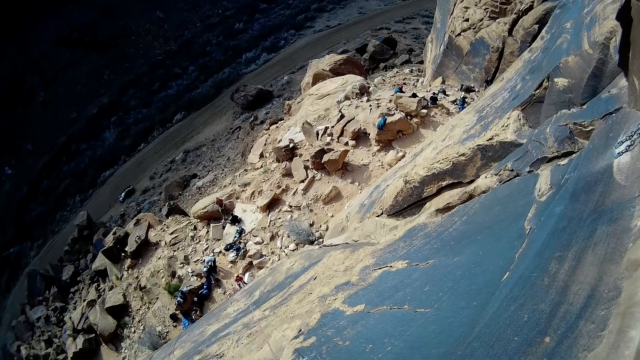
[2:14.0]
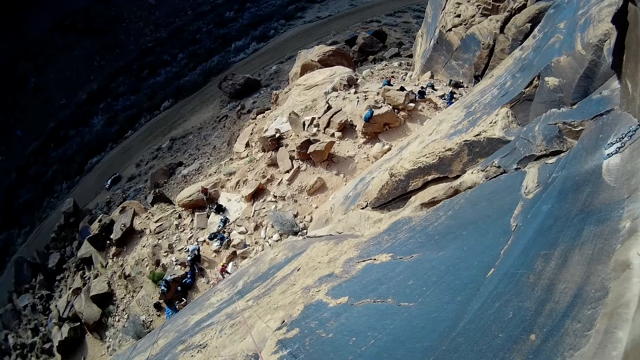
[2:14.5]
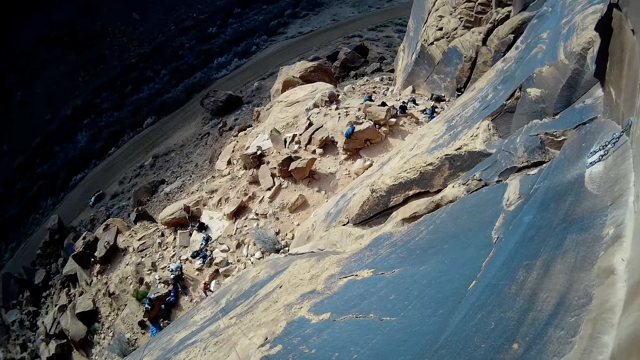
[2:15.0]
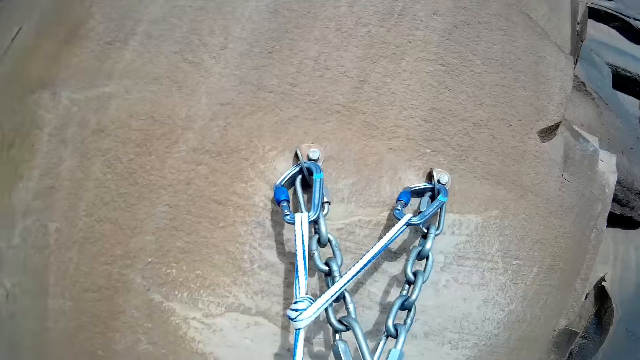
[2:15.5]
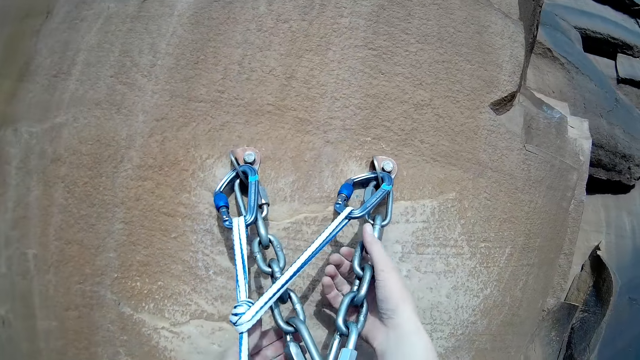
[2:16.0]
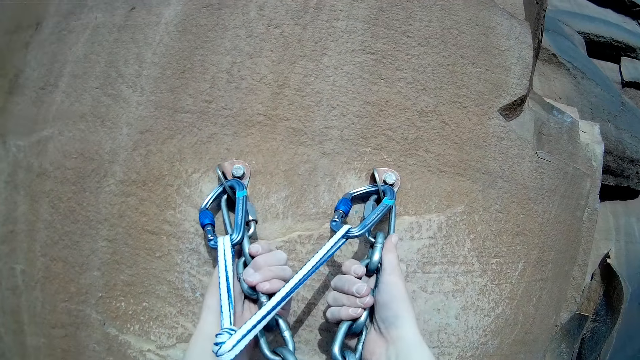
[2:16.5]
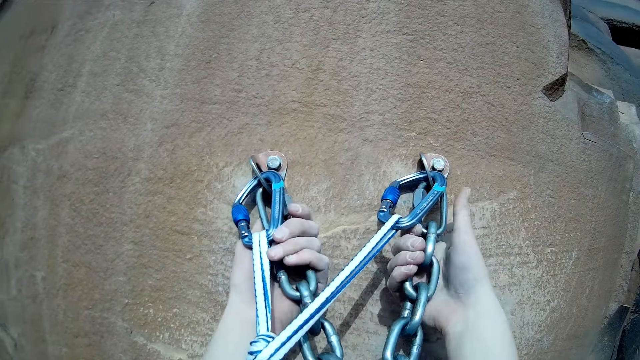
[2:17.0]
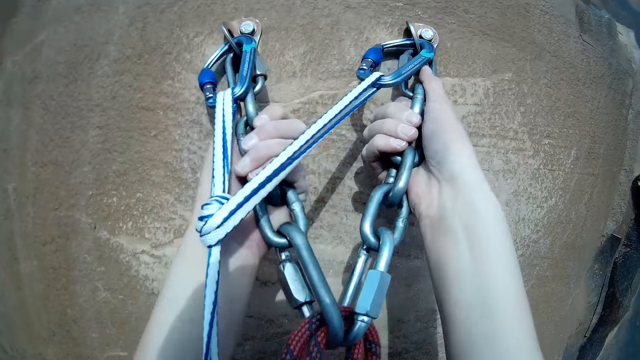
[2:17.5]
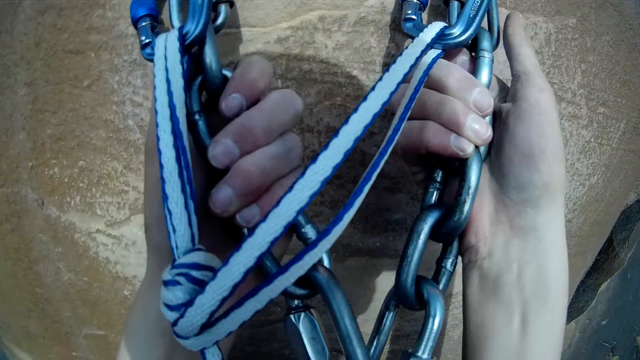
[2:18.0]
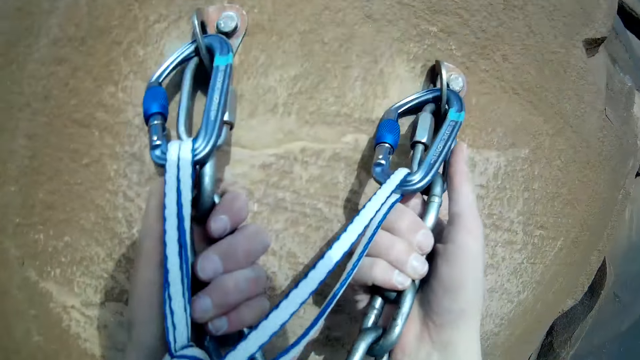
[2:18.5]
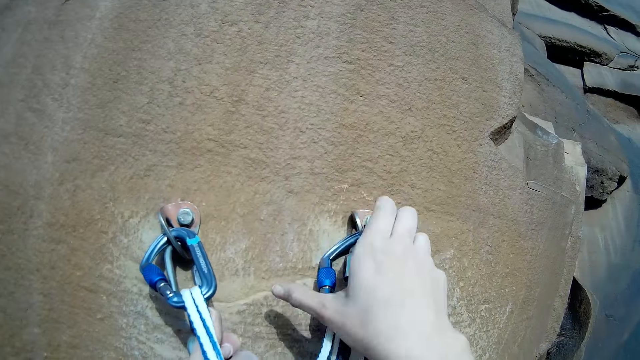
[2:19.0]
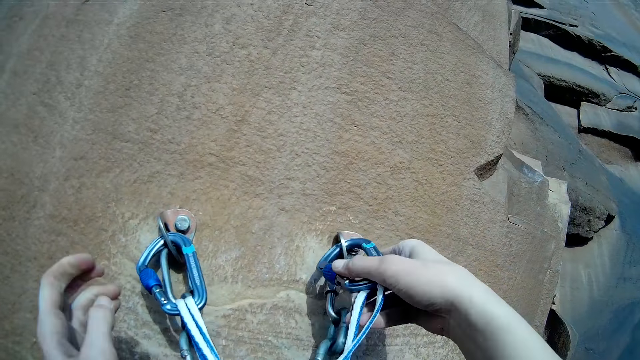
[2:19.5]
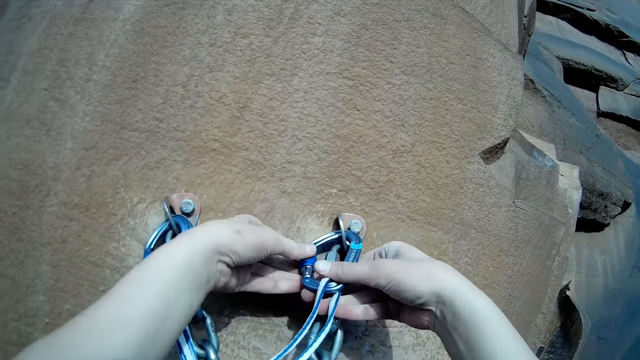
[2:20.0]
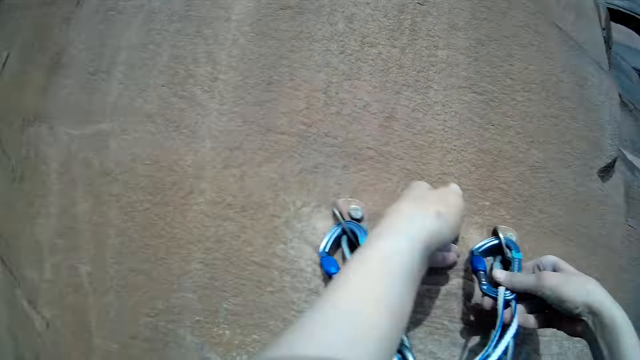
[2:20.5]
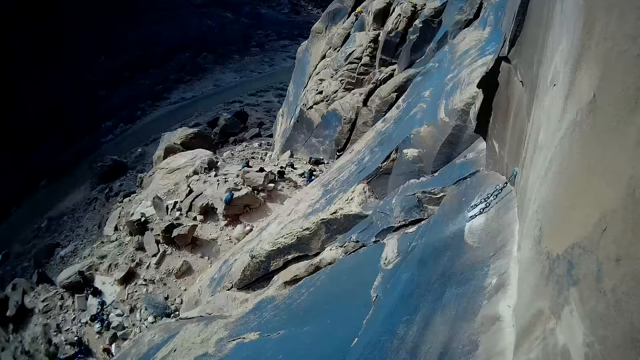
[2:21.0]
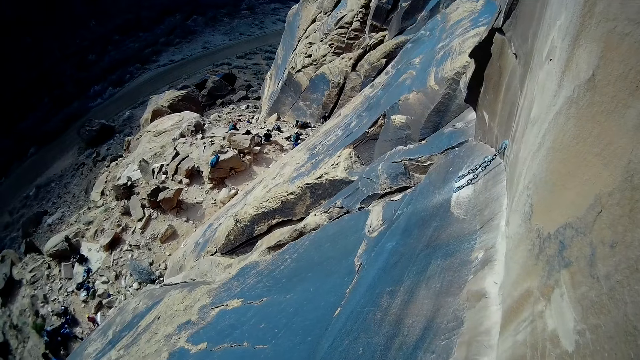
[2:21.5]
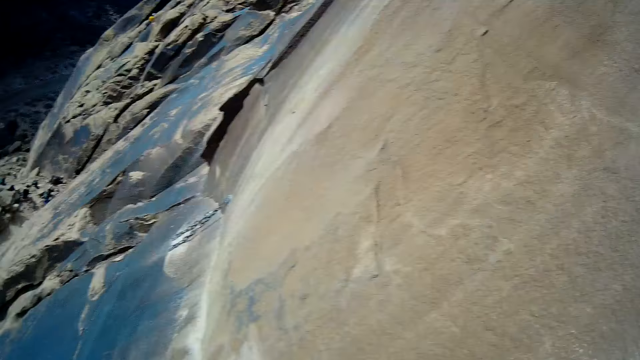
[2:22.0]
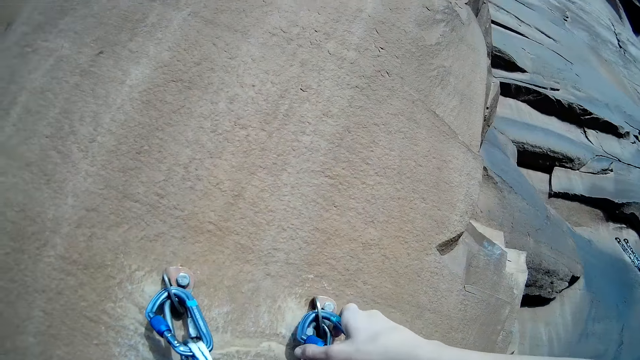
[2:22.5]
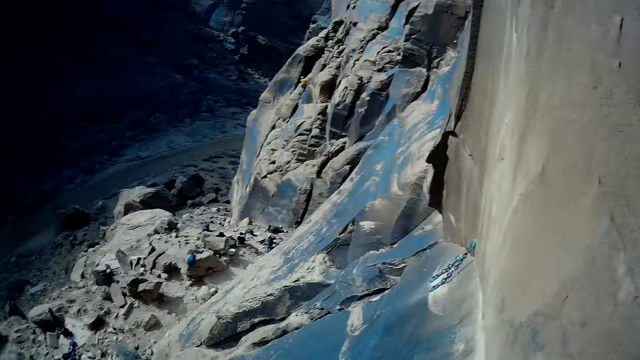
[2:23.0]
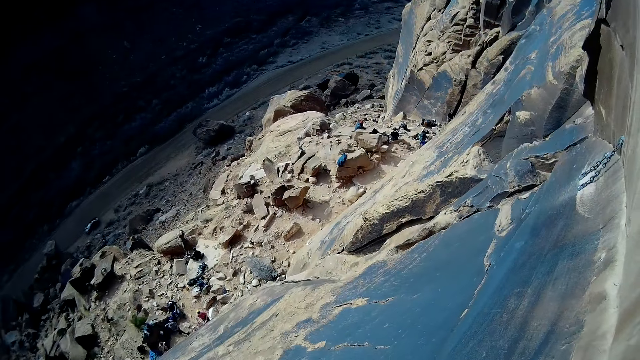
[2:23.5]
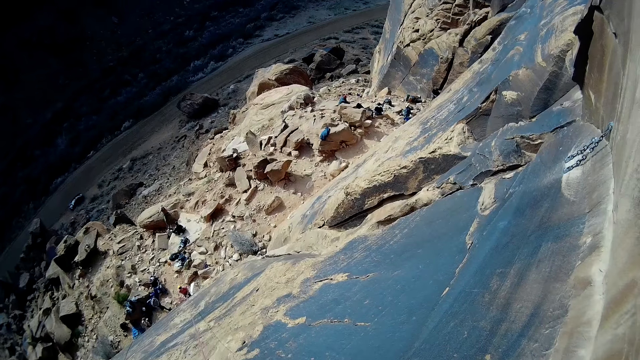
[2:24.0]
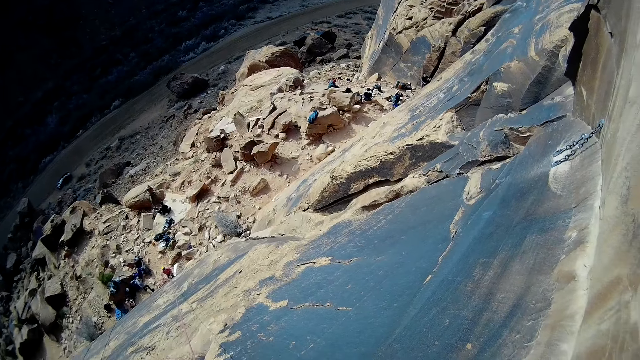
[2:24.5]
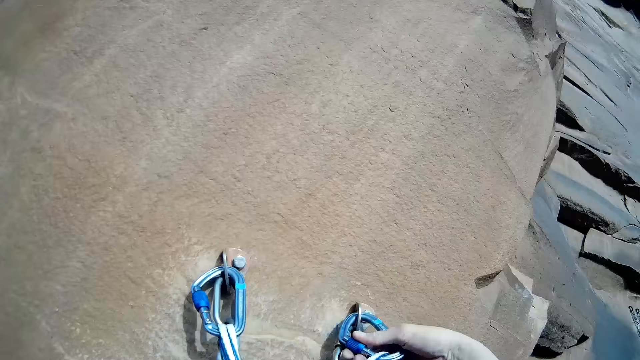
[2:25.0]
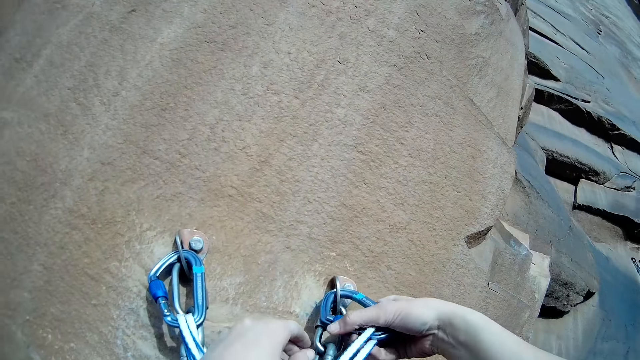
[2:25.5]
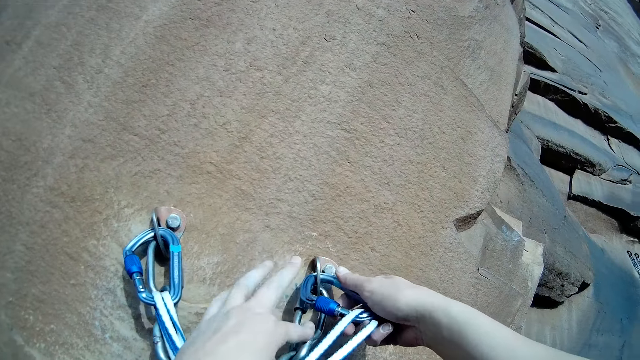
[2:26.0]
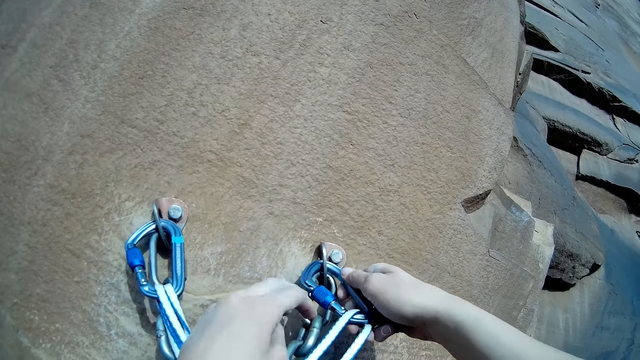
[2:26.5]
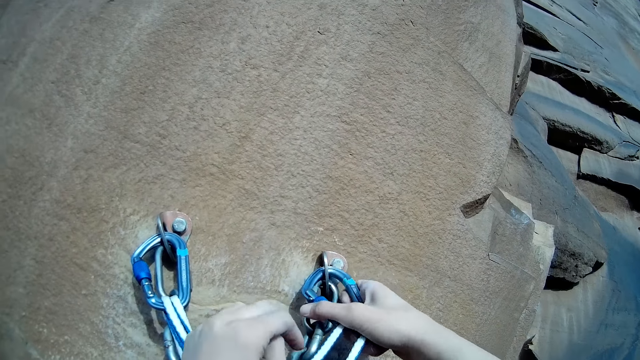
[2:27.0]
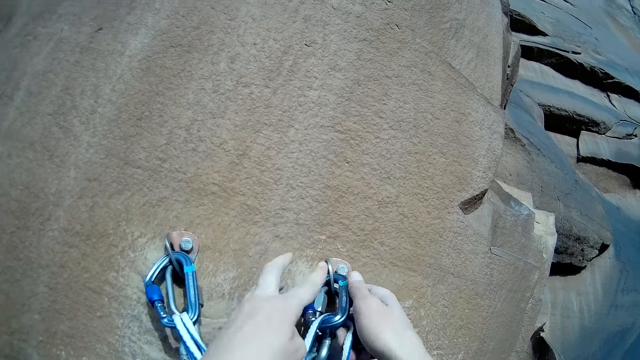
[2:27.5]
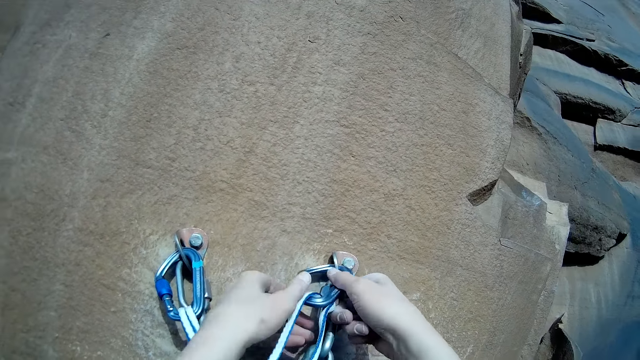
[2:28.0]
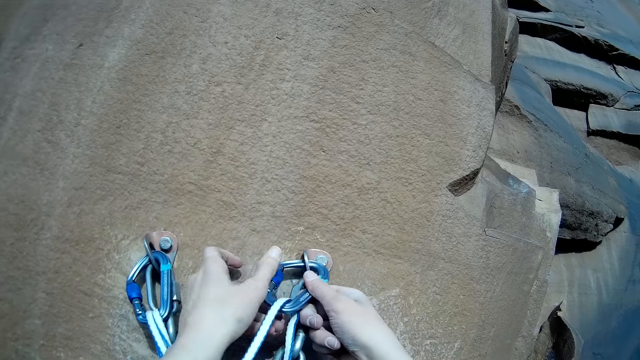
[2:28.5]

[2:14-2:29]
A person holds the climbing rope. The camera wearer holds the rock climbing anchor chain. He holds the snap hook with both hands. He holds the snap hooks. He unhooks the carabiner from the rock climbing anchor with his hand.

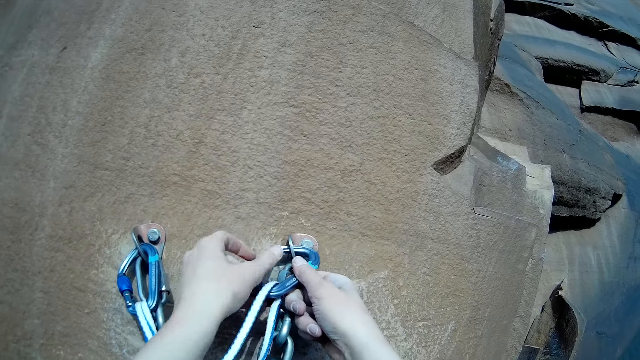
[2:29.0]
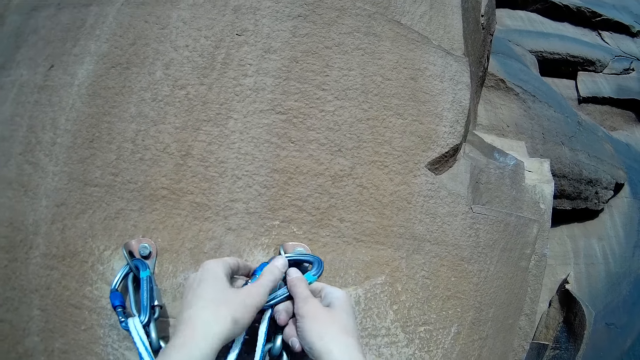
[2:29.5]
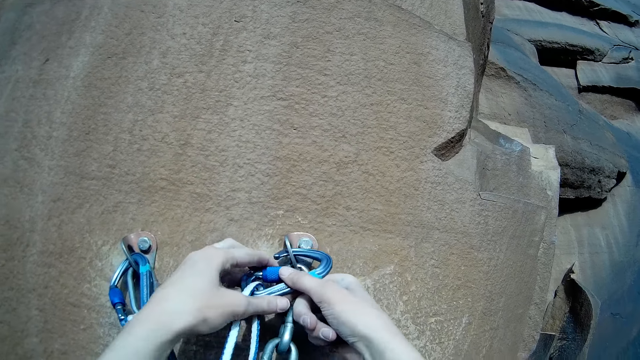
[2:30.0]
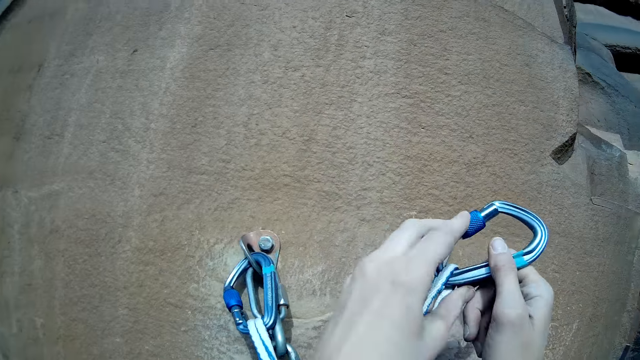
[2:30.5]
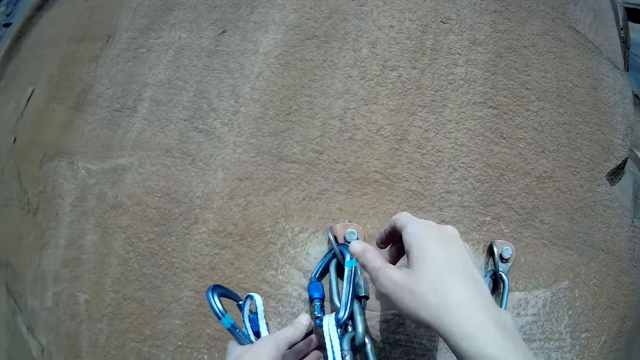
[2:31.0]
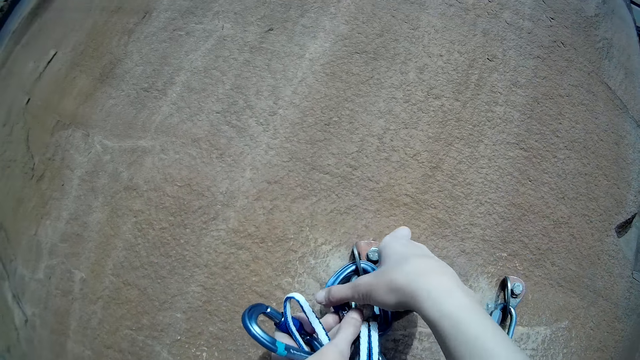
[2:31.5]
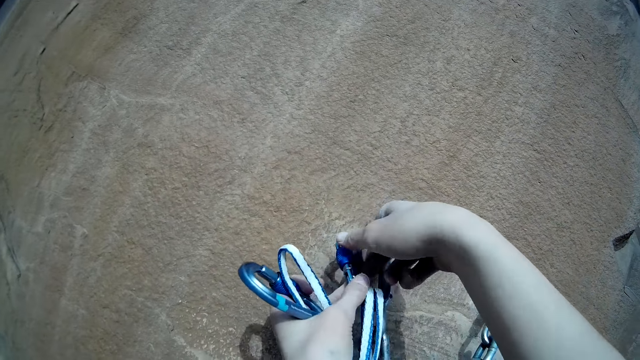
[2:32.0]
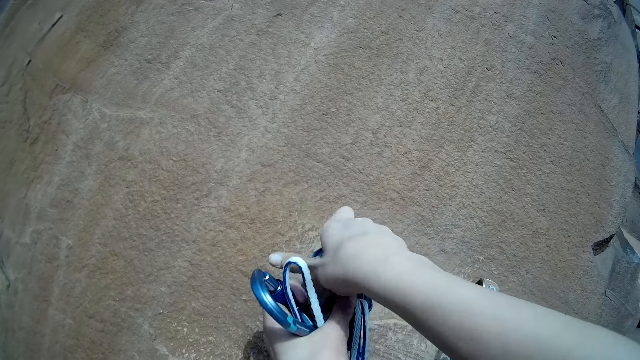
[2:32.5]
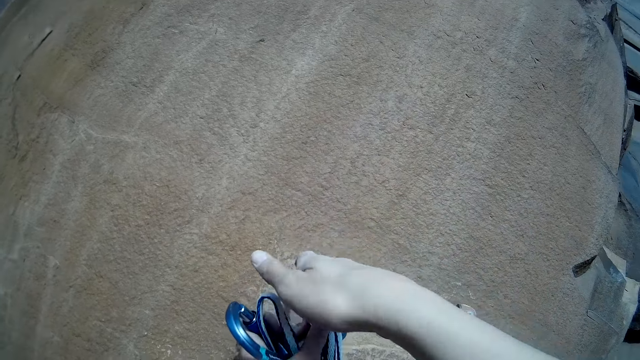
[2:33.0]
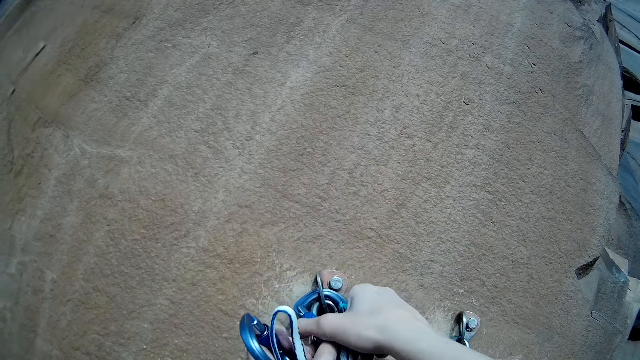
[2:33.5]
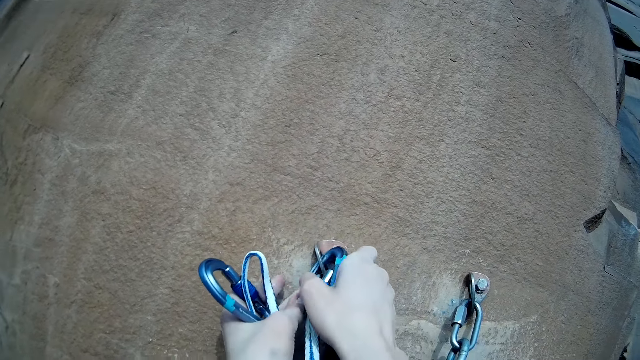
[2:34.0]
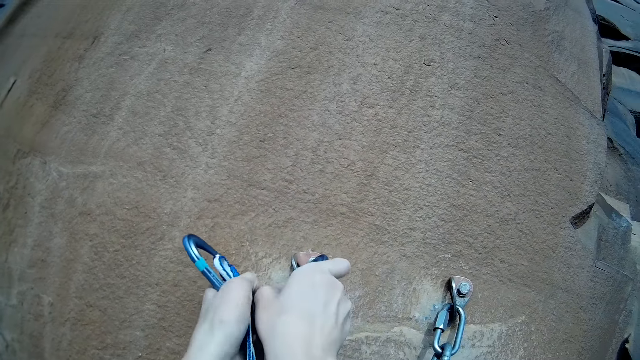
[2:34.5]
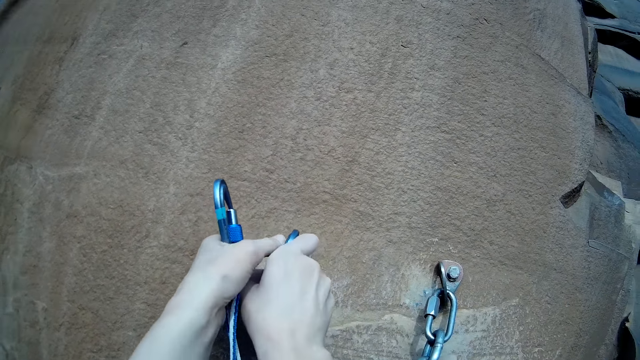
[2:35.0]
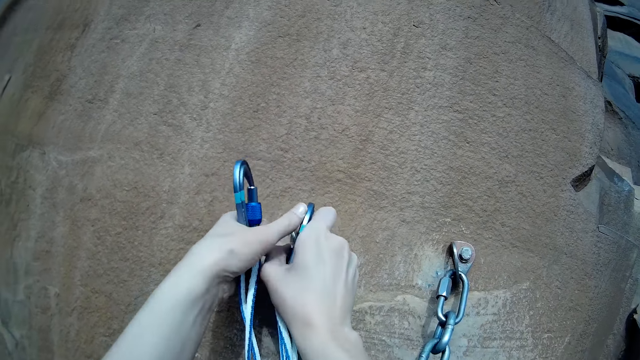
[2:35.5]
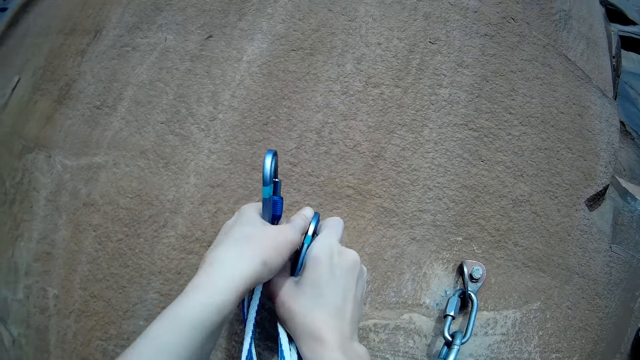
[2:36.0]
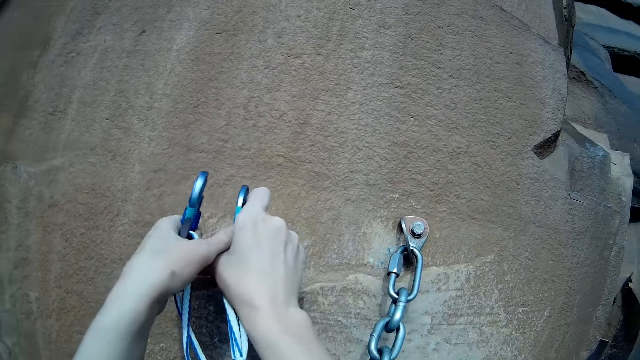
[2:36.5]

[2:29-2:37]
The camera wearer unlocks the snap hook. He unhooks the carabiner from the rock climbing anchor with his hand. He holds the snap hook.
